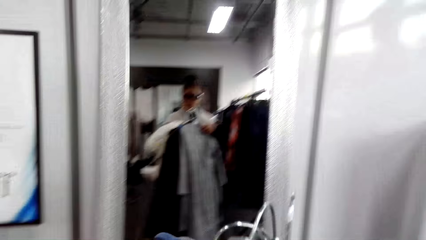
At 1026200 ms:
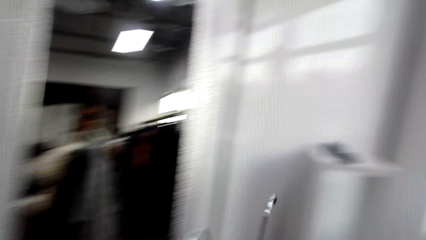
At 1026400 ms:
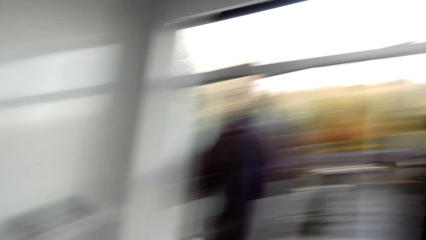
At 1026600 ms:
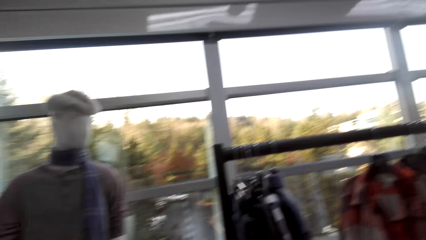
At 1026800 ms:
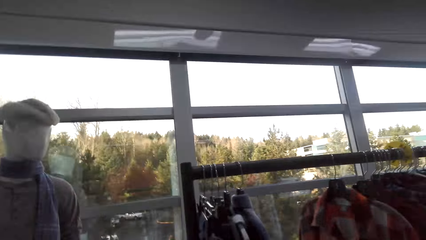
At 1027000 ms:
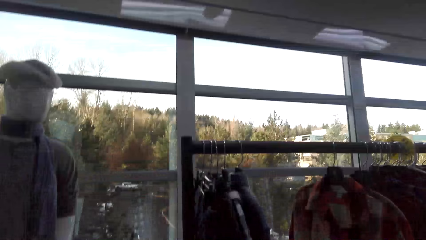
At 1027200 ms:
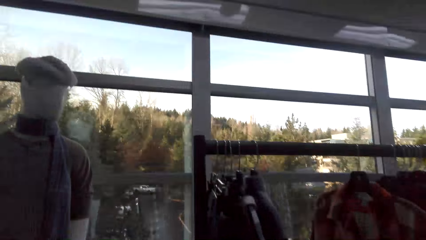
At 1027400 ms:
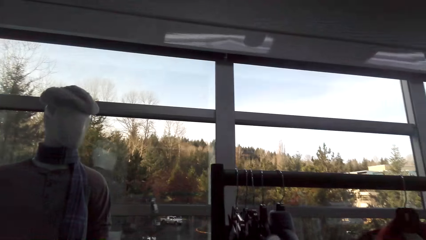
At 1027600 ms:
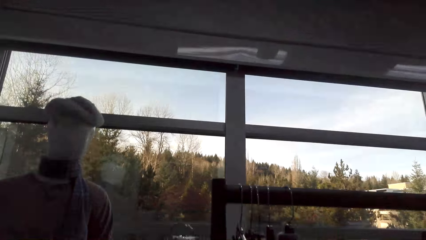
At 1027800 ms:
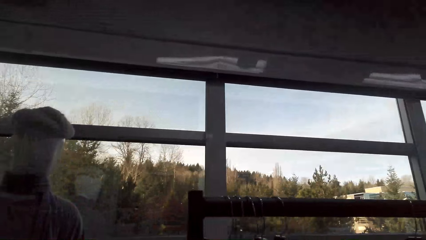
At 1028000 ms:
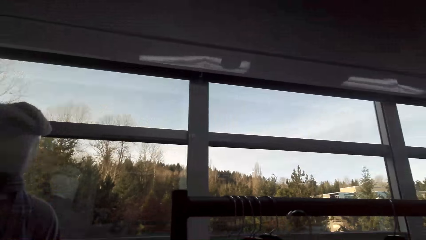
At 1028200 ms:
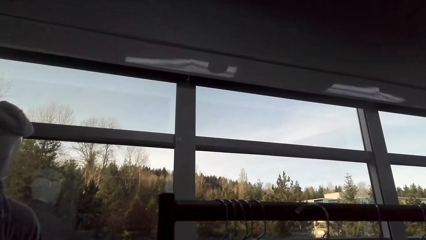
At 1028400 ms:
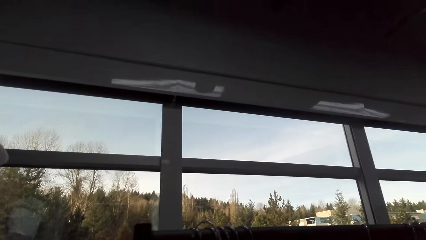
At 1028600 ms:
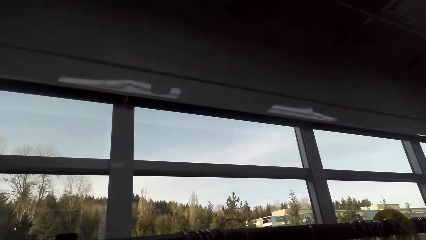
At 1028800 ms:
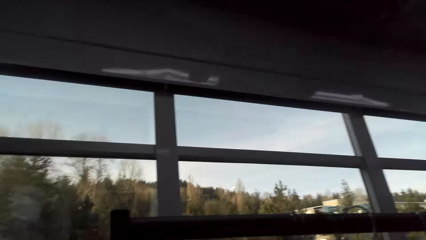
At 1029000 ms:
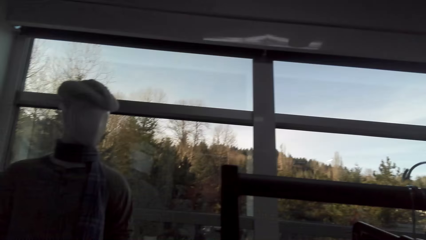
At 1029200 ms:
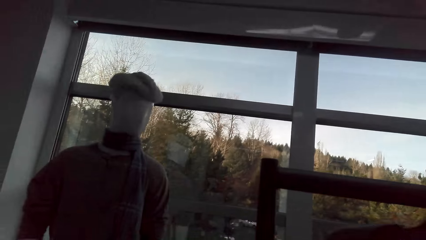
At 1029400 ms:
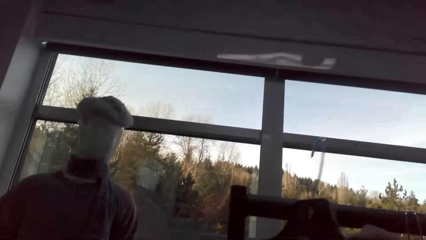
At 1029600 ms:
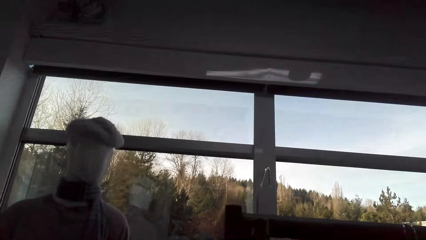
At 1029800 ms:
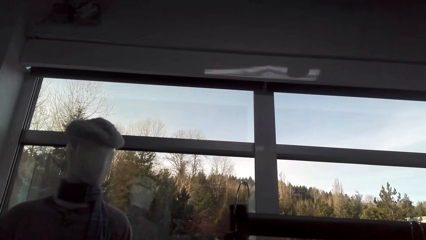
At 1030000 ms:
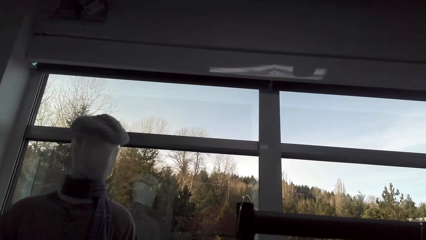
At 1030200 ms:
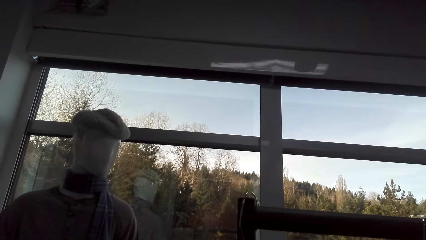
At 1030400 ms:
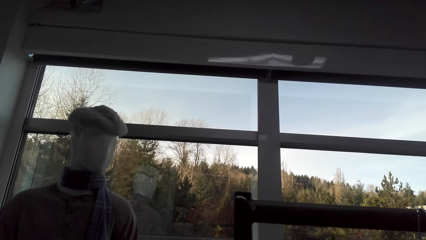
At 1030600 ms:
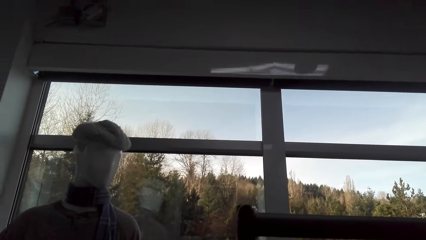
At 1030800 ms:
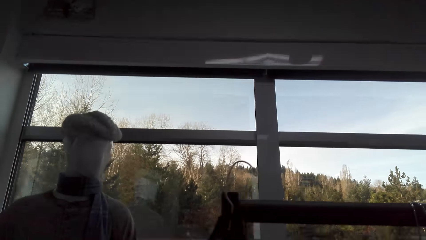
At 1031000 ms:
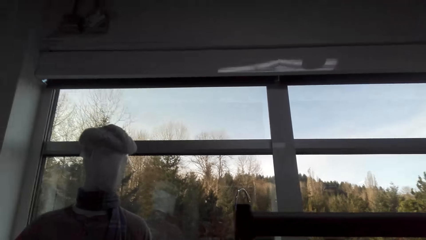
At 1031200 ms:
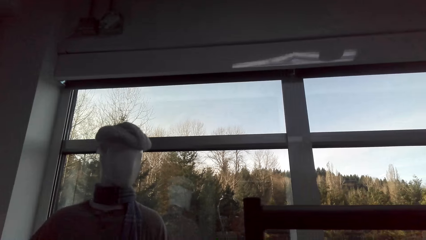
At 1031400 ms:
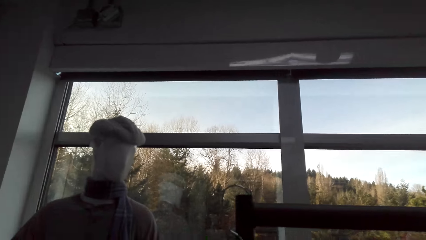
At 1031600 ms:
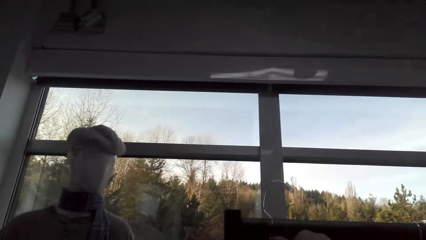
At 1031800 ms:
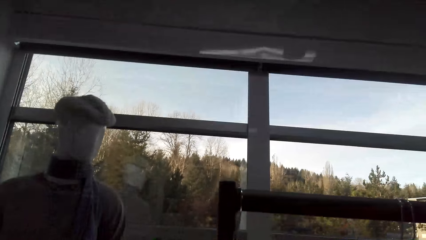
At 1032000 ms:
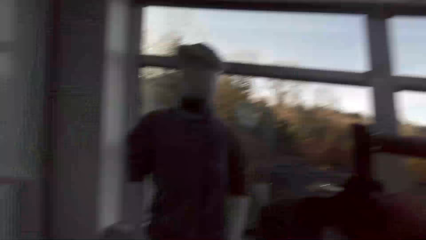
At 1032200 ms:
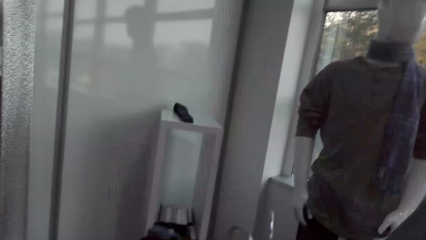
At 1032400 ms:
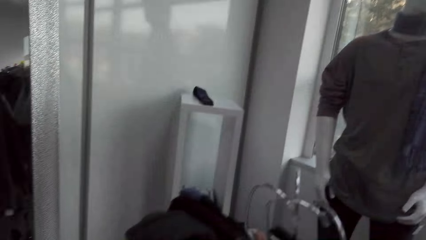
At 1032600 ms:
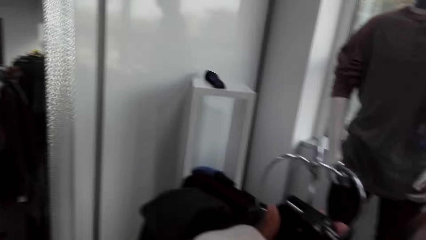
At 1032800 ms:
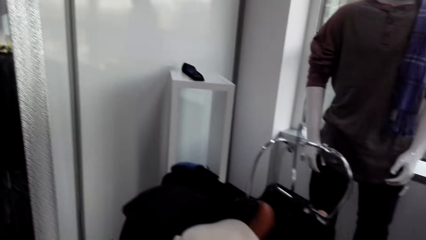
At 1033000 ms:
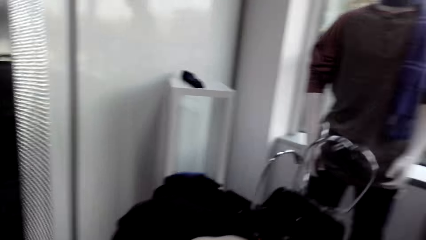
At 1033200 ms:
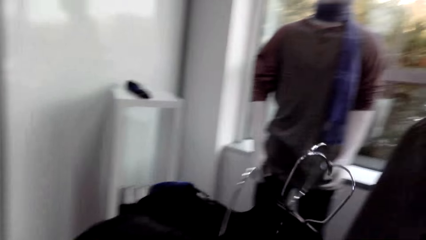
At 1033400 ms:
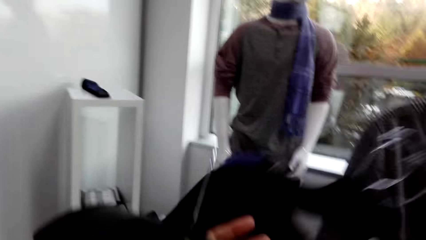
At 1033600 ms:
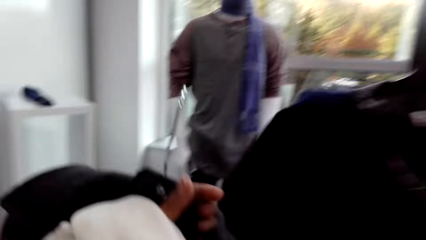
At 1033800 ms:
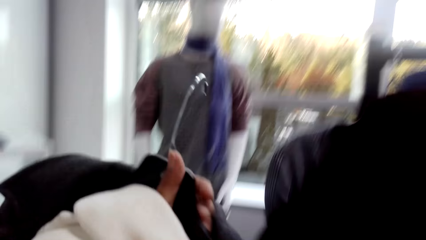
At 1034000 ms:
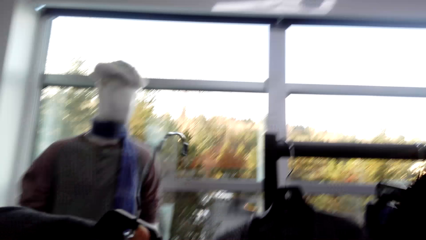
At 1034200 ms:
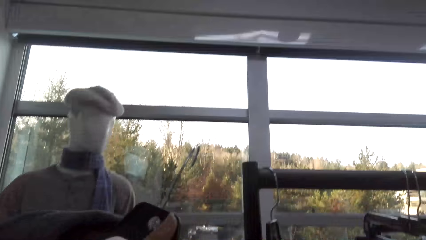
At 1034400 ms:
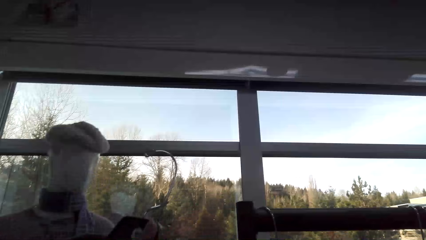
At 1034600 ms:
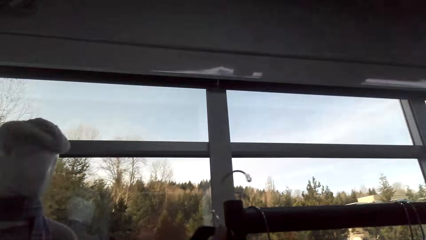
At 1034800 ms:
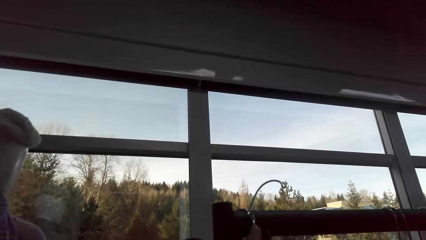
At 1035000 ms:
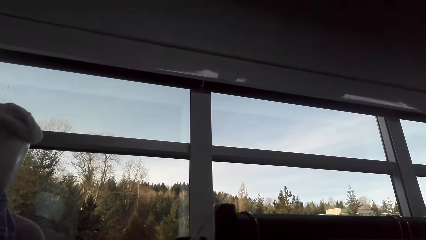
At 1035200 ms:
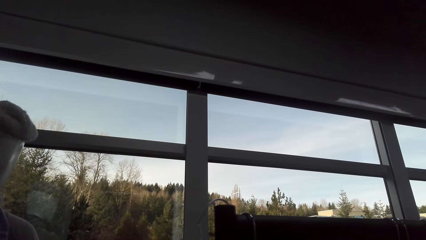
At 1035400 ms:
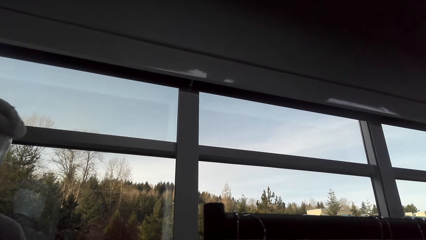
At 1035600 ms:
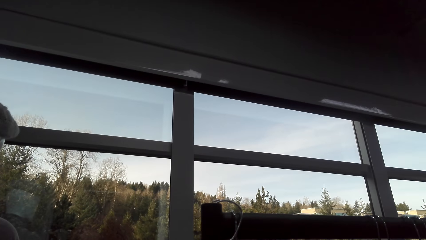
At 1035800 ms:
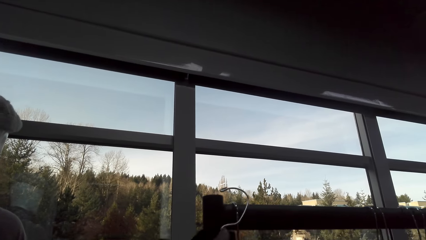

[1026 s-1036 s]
The camera wearer hangs a top on the stand.

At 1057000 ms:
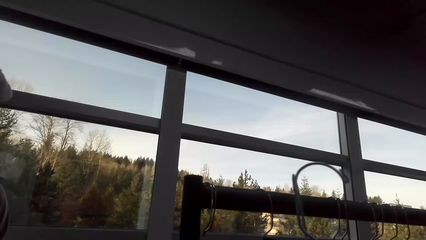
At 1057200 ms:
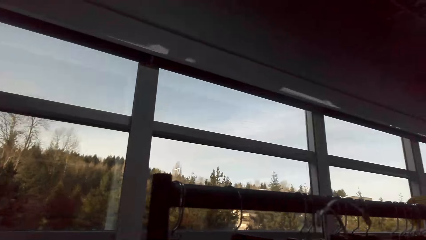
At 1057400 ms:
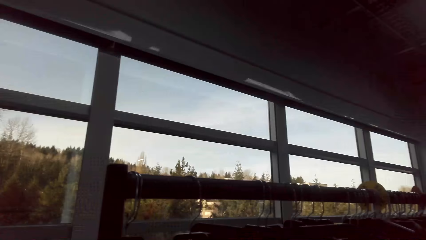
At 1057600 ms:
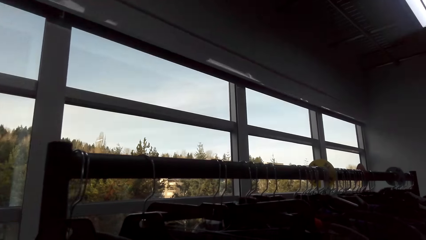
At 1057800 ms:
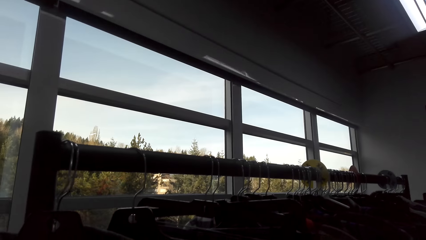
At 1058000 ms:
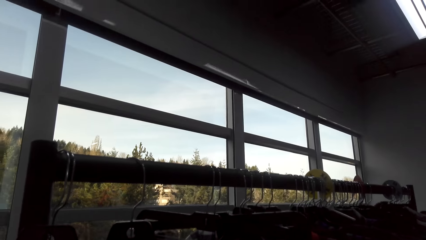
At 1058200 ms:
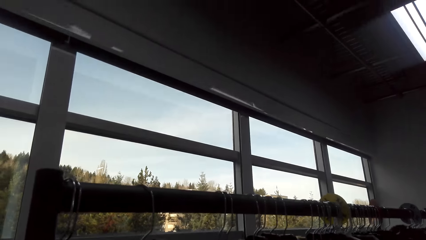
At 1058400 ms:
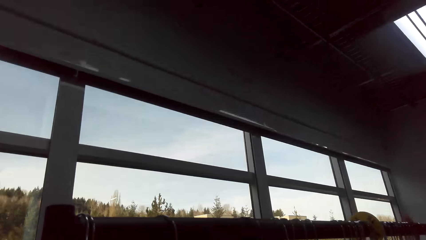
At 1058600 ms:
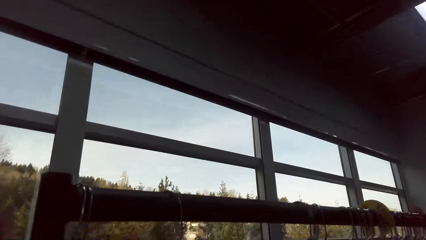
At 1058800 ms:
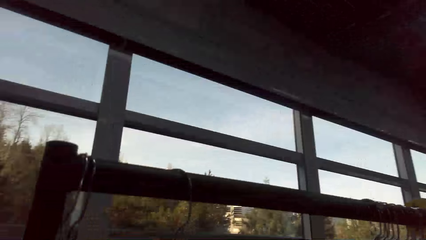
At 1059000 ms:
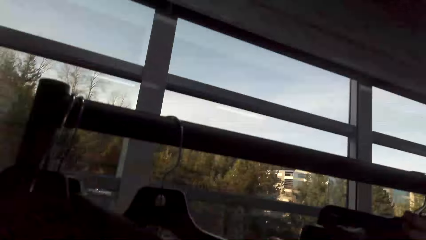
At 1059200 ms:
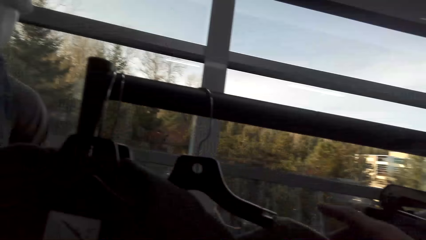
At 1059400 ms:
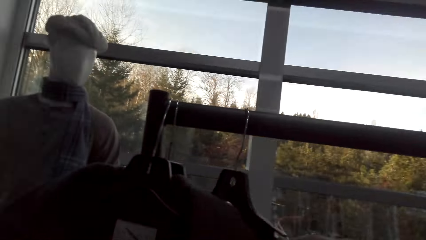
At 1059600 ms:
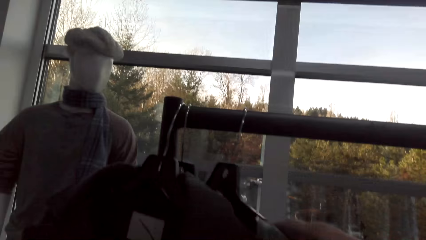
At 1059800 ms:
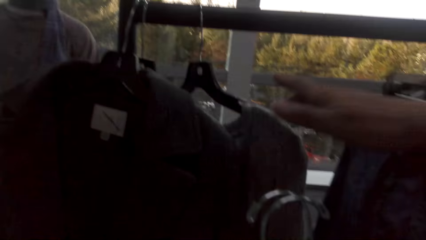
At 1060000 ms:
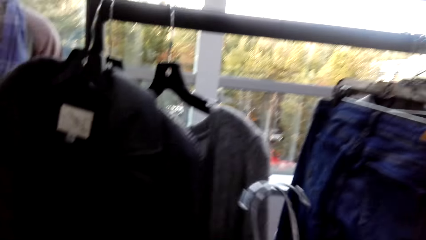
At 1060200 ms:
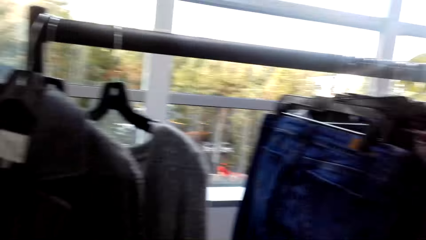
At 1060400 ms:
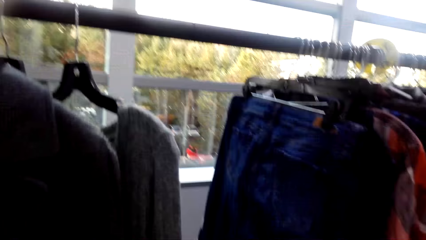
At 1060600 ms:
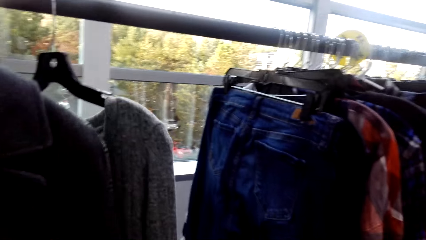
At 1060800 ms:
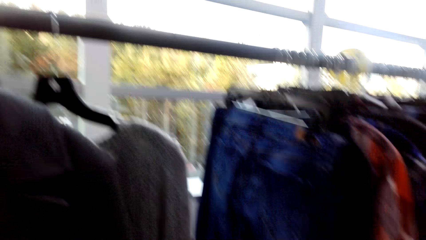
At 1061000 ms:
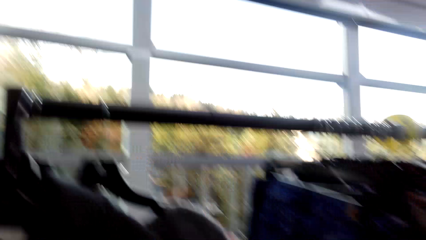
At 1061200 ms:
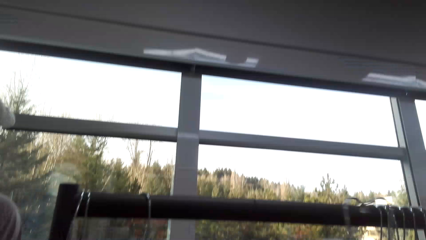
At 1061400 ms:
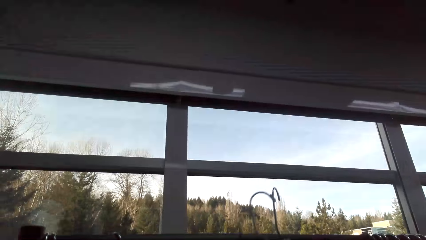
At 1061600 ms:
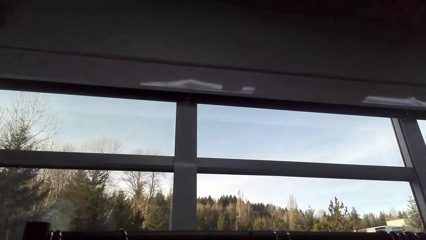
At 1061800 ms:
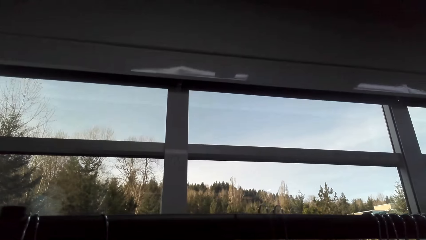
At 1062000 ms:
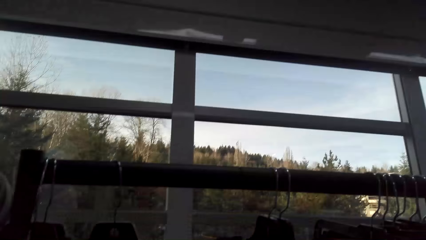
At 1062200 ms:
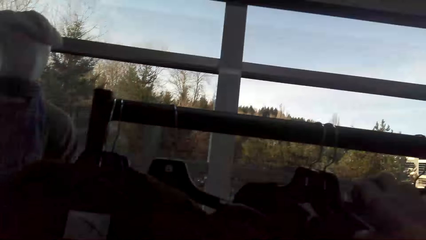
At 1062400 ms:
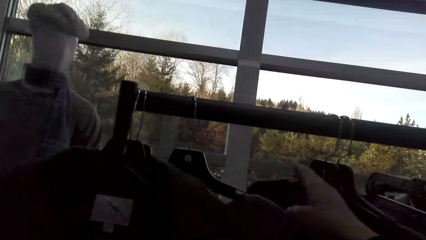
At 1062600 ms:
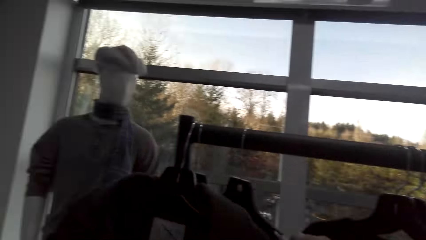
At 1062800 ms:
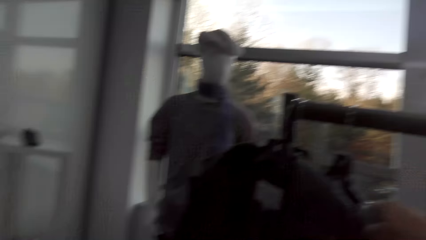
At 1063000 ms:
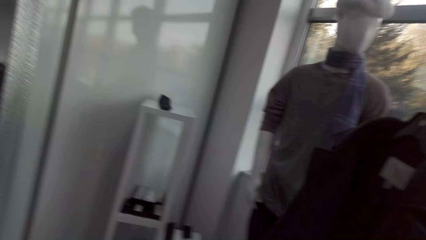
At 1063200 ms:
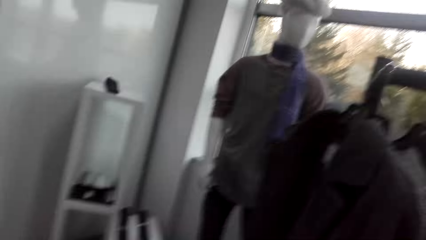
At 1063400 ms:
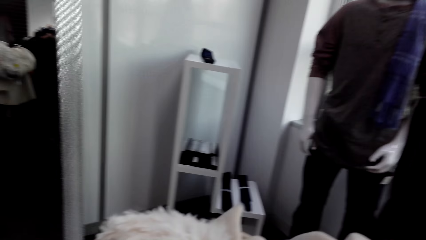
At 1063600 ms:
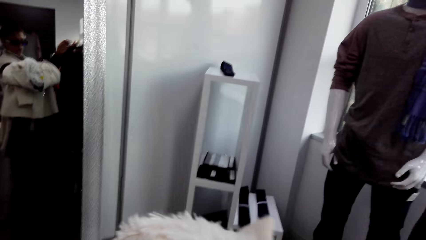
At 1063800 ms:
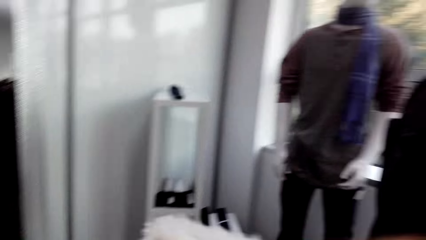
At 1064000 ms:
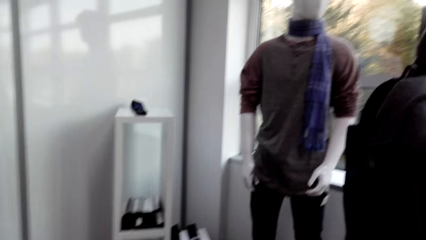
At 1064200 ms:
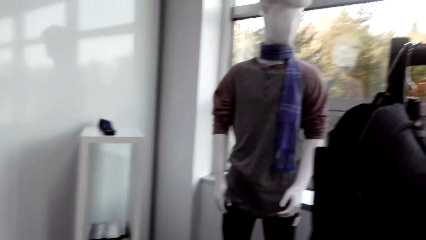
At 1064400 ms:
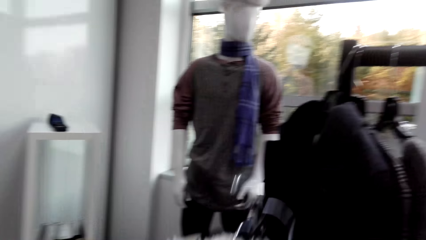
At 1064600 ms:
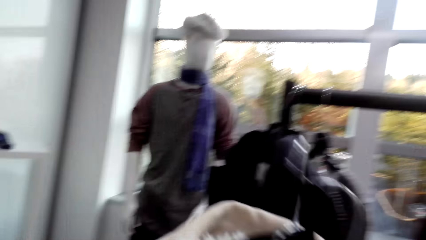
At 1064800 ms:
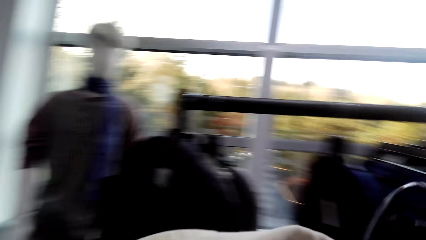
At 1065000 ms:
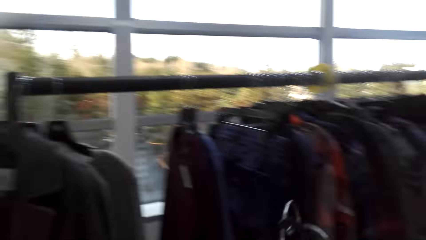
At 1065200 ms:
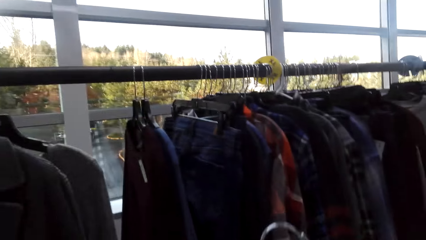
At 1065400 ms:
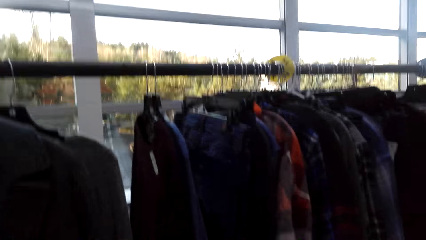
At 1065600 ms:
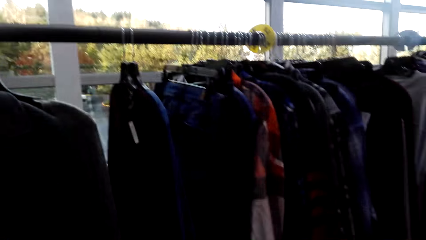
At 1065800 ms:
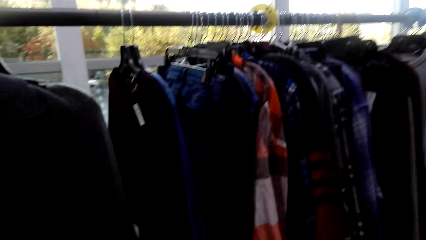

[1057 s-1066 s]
The camera wearer moves the clothes. They hang the clothes.
